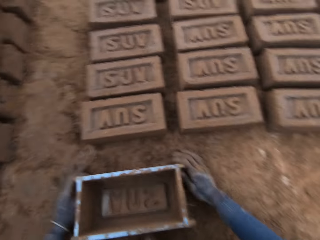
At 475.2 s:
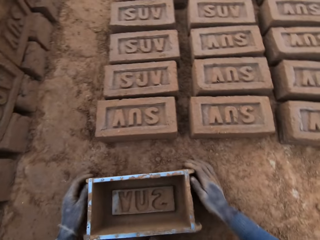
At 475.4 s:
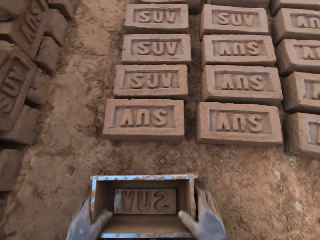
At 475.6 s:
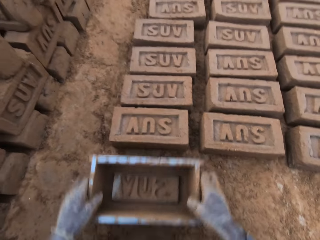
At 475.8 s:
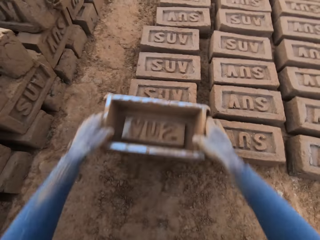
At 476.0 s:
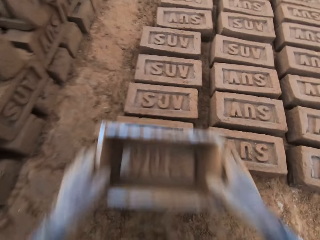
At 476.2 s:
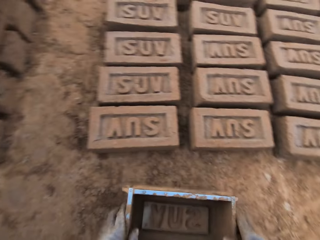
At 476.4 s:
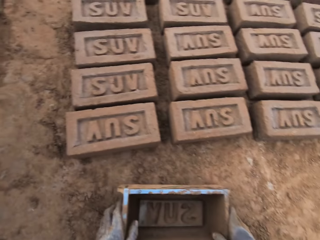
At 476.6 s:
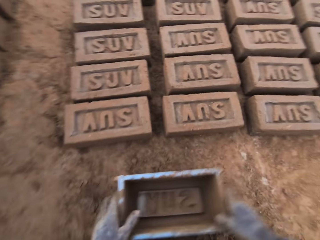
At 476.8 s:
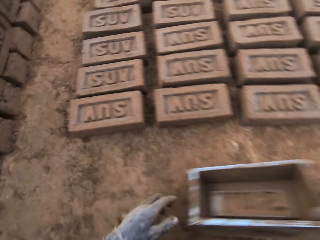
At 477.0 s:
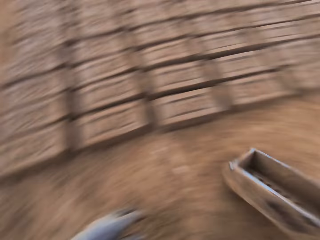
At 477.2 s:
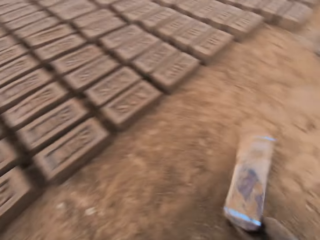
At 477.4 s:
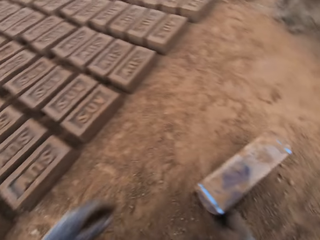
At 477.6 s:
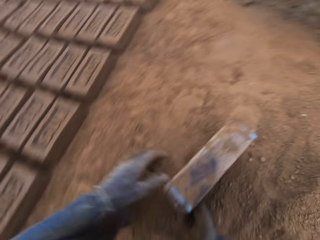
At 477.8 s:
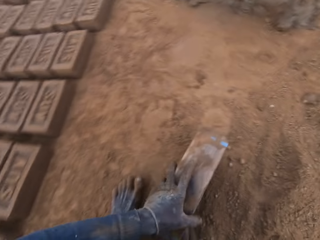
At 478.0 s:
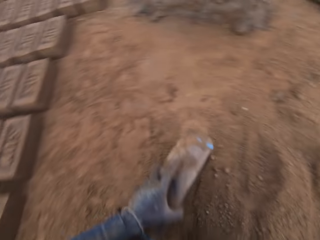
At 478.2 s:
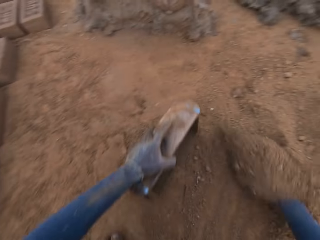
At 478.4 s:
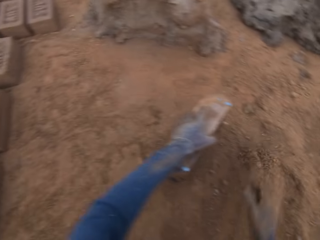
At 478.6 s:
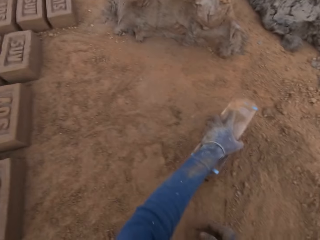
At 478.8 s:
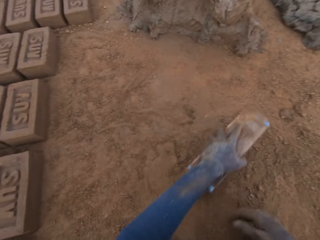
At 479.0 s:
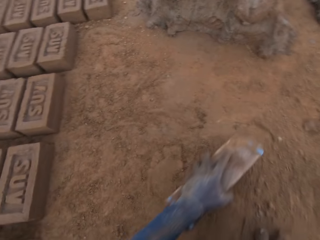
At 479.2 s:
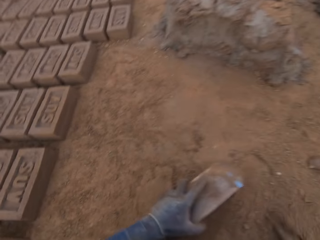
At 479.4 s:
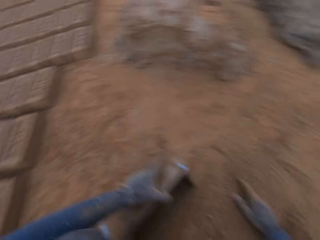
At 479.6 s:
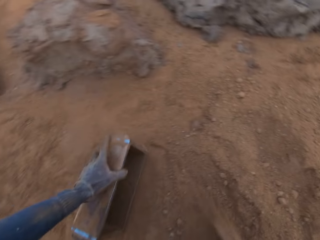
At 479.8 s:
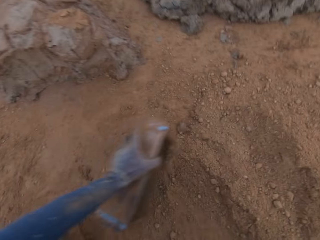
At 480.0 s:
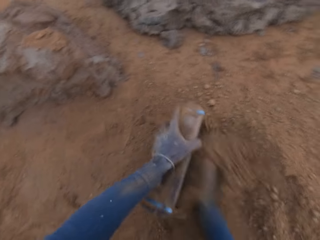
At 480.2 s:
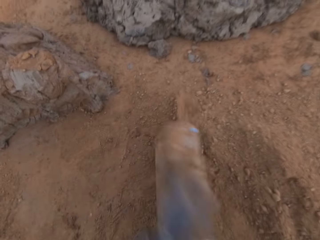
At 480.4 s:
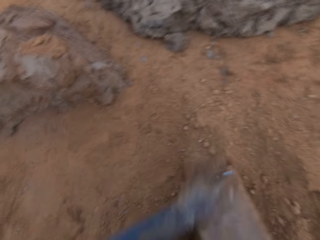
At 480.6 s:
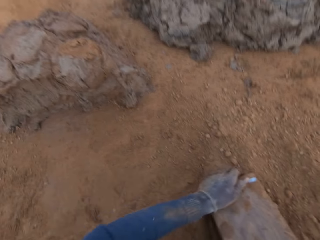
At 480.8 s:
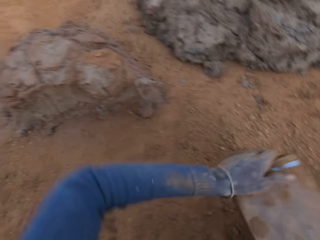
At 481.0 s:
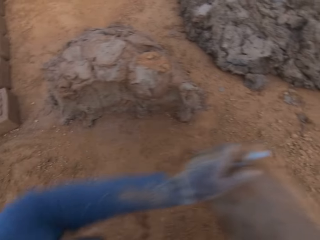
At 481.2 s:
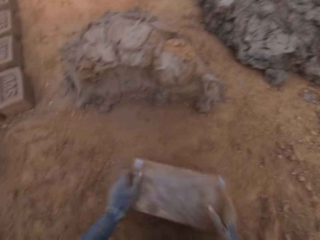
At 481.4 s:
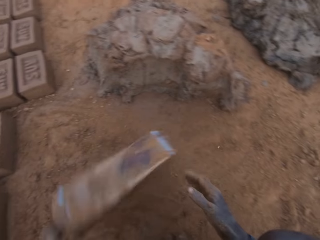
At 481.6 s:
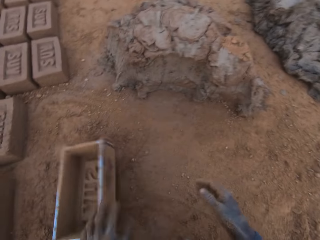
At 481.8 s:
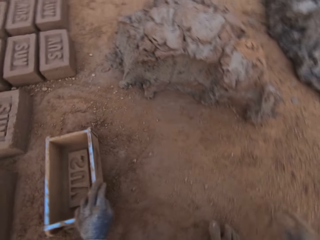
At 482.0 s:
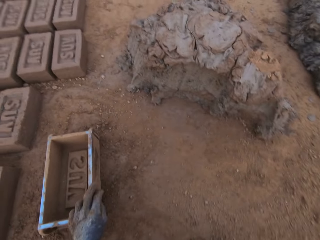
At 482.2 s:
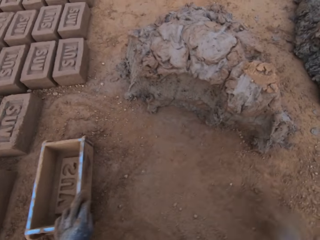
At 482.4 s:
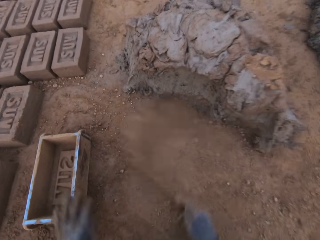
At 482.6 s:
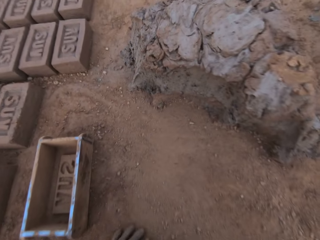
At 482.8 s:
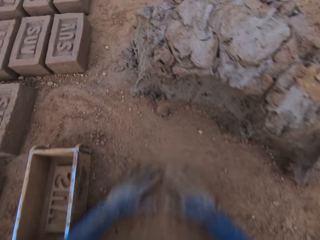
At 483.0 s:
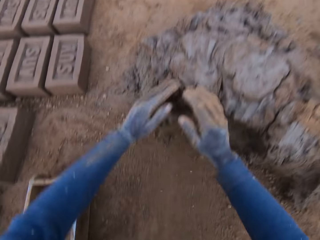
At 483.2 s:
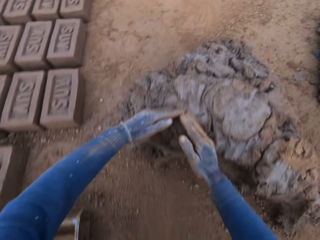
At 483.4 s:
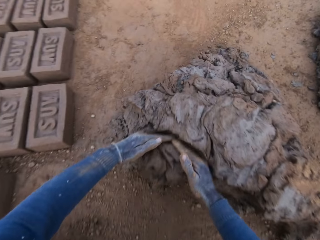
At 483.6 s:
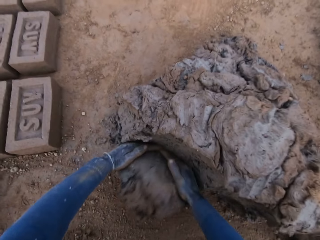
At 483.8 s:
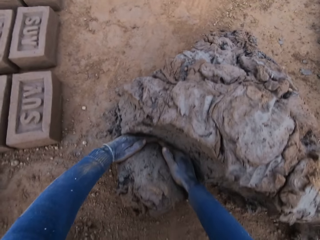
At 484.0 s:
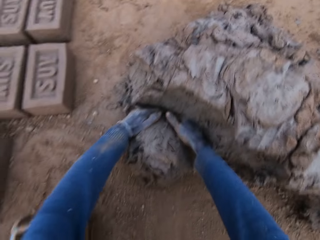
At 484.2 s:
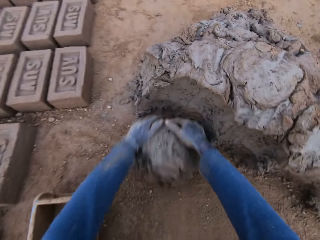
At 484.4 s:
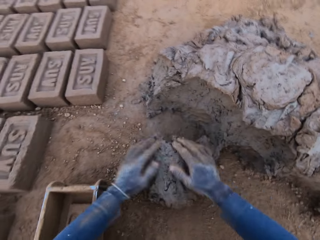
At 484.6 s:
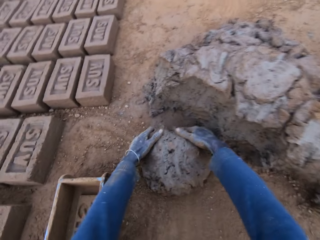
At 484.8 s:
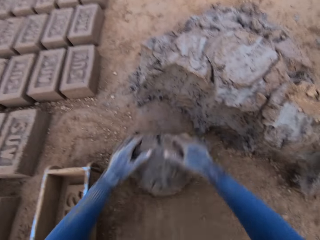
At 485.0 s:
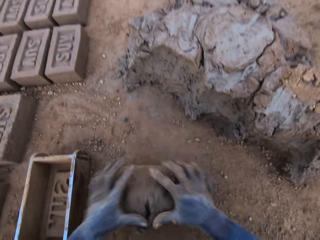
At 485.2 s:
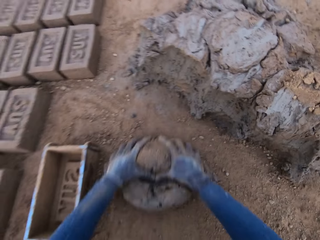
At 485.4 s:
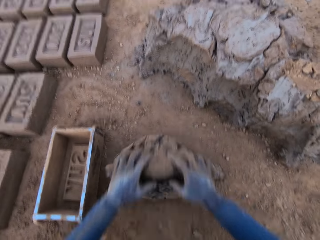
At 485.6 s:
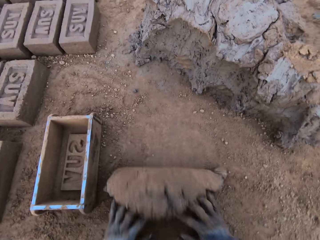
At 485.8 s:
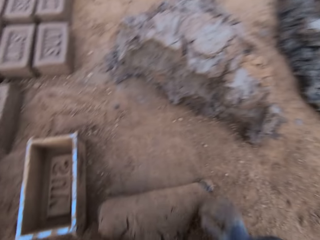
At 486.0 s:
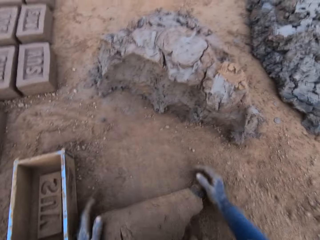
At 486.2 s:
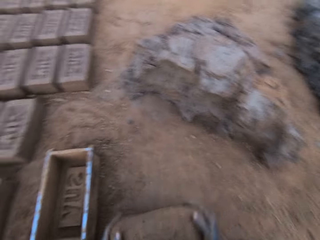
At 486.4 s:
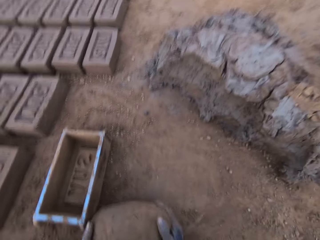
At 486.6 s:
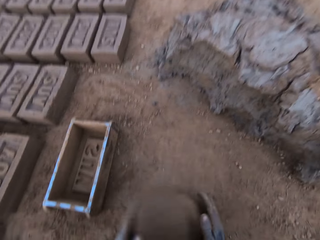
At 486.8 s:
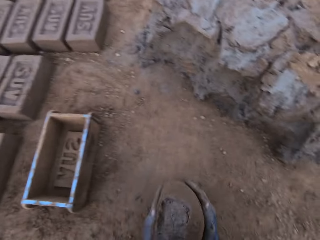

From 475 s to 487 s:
The camera wearer places the brick pan or brick mold on the ground. He touches the brick with the brick mold. He lifts the brick pan and places the brick pan on the ground. He moves the brick mold to the sandy part. He turns to the right and turns the brick pan. He clears sand on the ground with his right hand. He moves the brick pan on the sand. He dries the brick mold with sand. He lifts the brick pan from the sand and hits the brick pan on the ground. He puts the brick mold on the ground. He turns the brick pan. He slides his hands on the ground. He spreads sand on the ground. He cuts out mortar from the heap of mortar with his hands. He molds the mortar on the ground.

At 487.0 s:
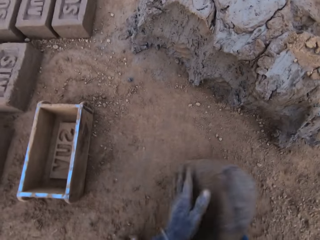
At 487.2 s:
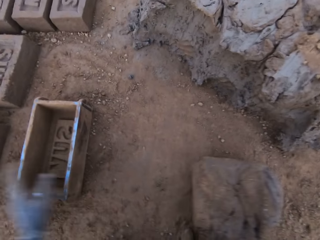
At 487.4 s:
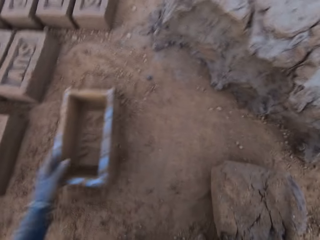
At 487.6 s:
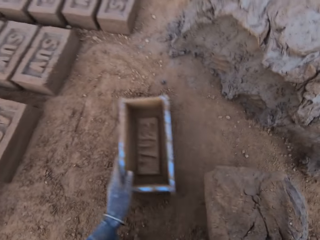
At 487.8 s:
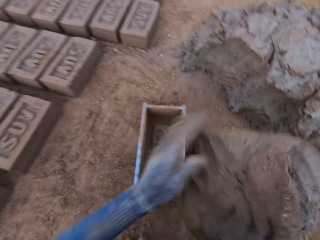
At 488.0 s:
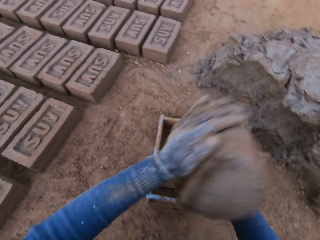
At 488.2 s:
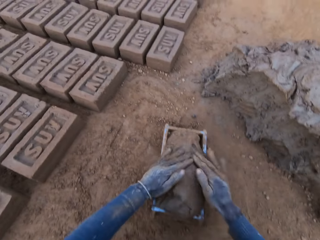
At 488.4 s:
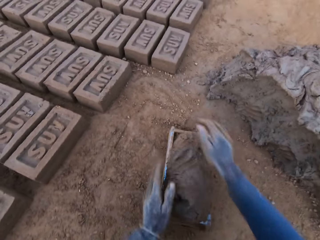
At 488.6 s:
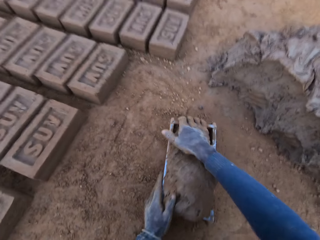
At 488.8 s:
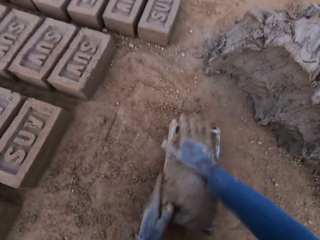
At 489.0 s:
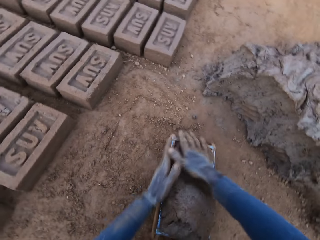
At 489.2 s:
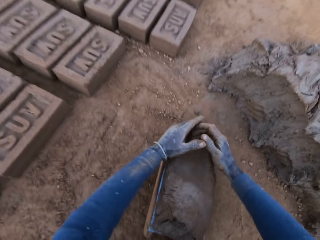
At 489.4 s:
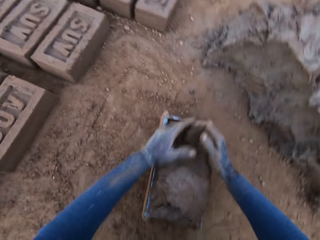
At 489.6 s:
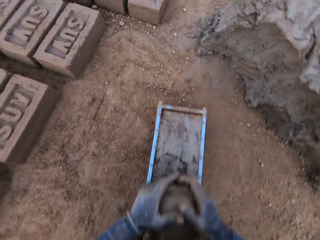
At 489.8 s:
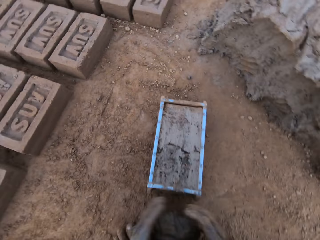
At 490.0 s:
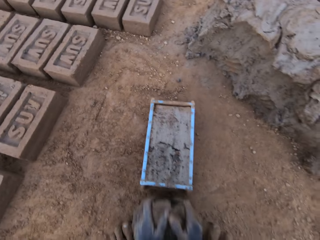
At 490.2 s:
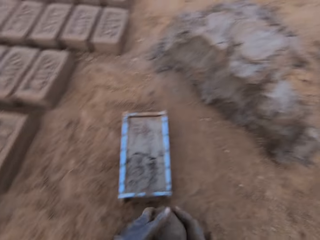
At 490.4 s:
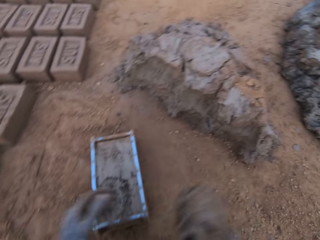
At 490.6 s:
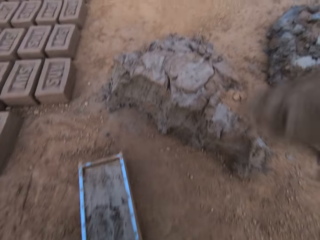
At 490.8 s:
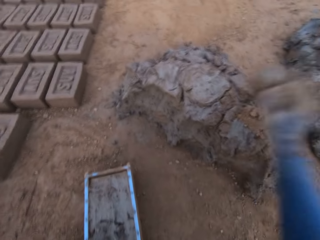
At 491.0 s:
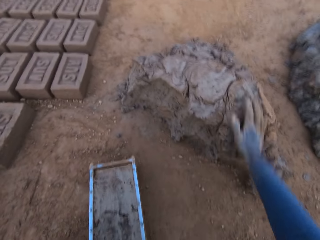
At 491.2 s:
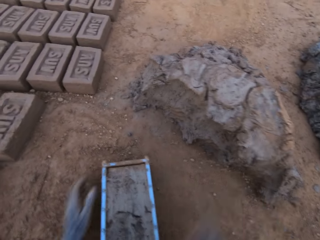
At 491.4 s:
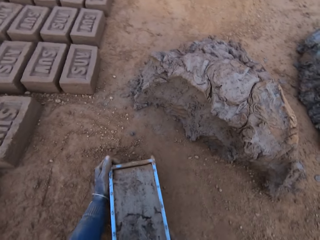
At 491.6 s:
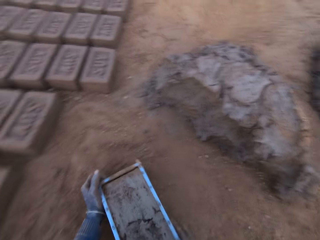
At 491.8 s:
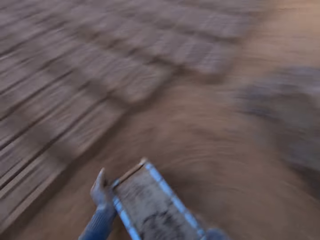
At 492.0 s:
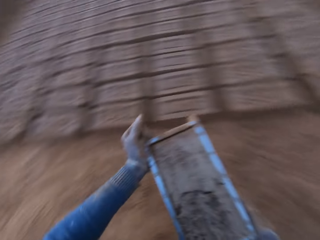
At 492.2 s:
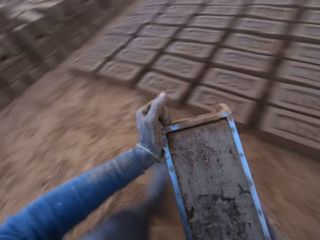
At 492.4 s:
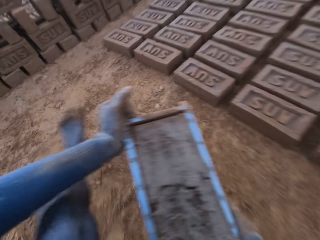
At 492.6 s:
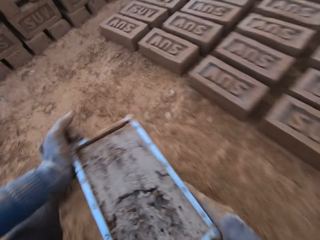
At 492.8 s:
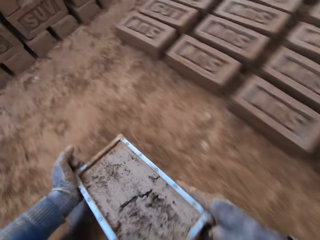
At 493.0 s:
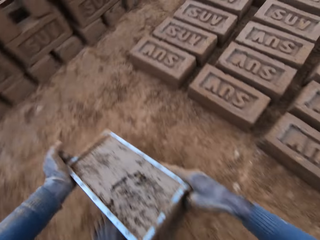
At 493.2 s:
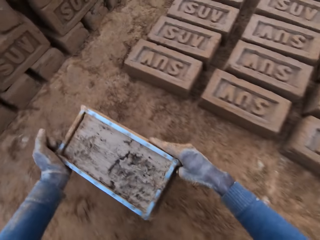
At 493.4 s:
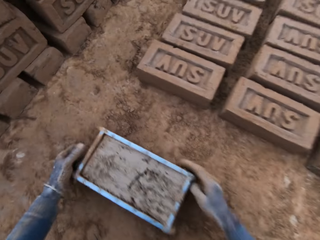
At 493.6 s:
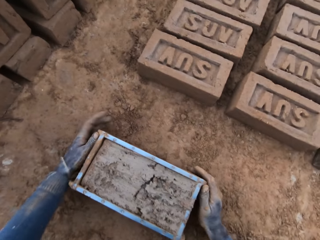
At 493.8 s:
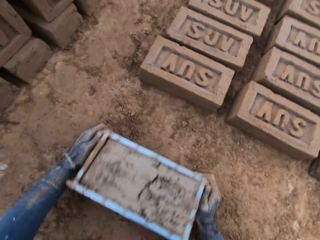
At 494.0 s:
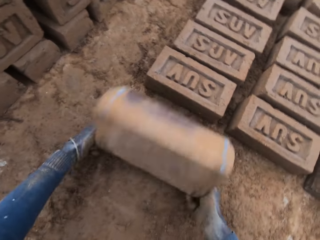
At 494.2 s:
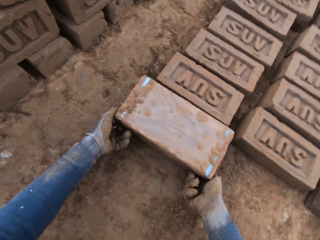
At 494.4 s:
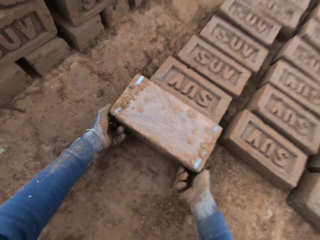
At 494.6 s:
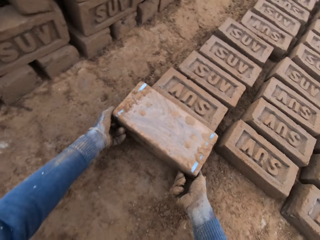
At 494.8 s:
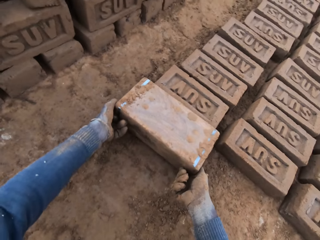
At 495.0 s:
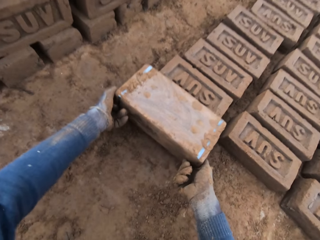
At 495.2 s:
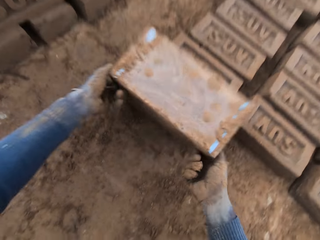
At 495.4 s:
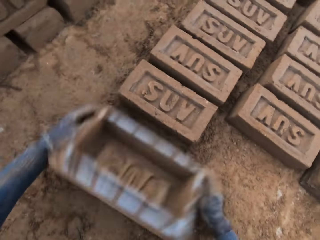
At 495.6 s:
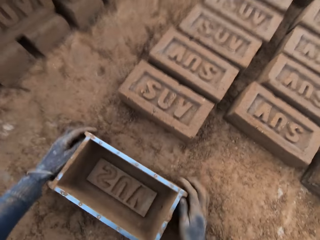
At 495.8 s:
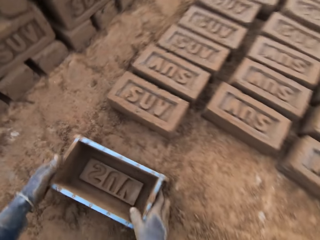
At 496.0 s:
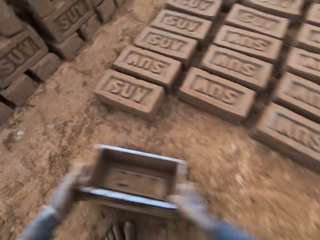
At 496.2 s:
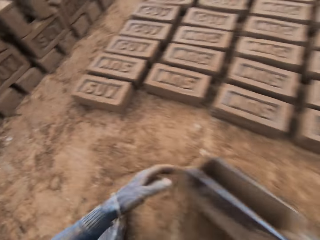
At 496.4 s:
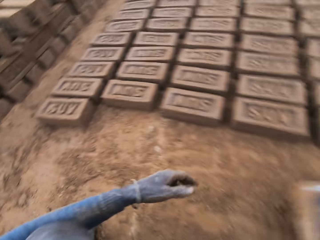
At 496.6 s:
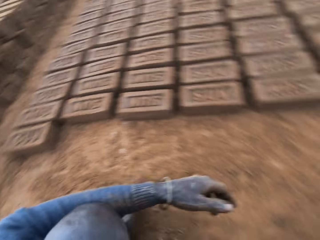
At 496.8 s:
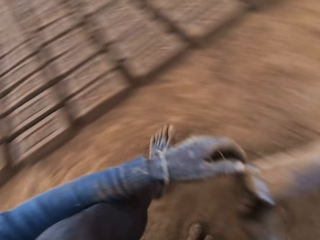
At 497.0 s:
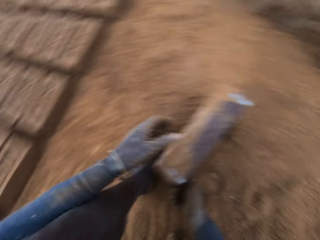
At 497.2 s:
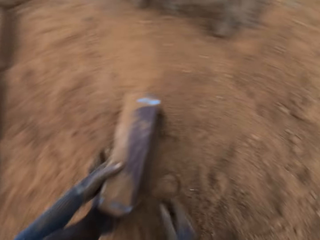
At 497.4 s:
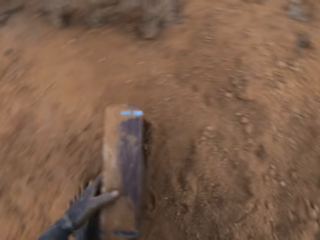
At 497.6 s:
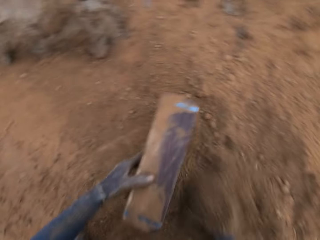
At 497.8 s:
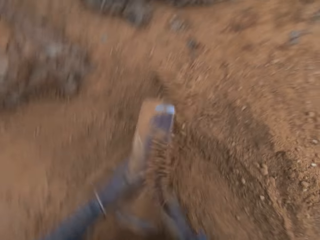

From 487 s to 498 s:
The camera wearer lifts the clay or mortar with his hands. He adjusts the brick mold or brick pan on the ground with his left hand. He loads the mortar into the brick mold. He presses the clay in the brick pan. He scrapes mortar from the brick mold with his hands. He lifts clay with his right hand. He drops the mortar in his hand on the heap of mortar. He moves the brick mold closer to the bricks aligned on the ground. He turns to the left. He lifts the brick pan and places the brick pan on the ground. He flips the brick mold upside down. He places the brick pan on the ground. He removes the brick mold from the brick. He places the brick pan on the ground. He moves the brick mold to the sandy part. He turns to the right. He dries the brick mold with sand.
